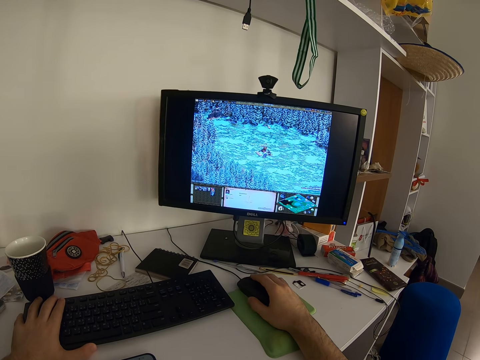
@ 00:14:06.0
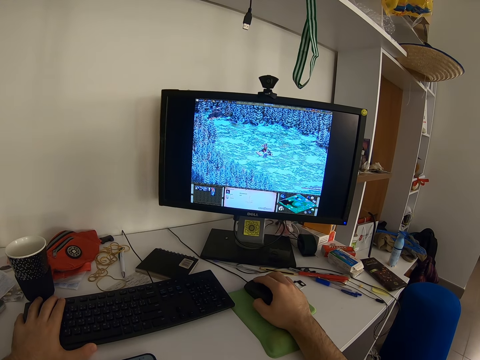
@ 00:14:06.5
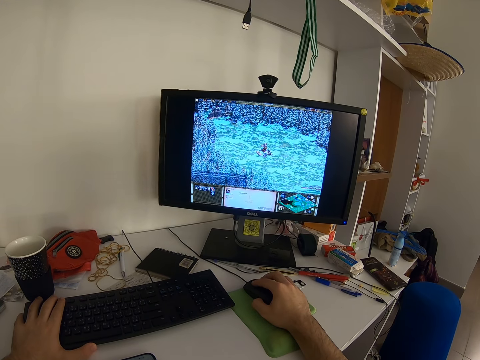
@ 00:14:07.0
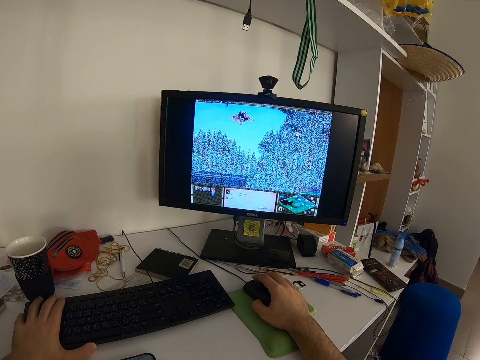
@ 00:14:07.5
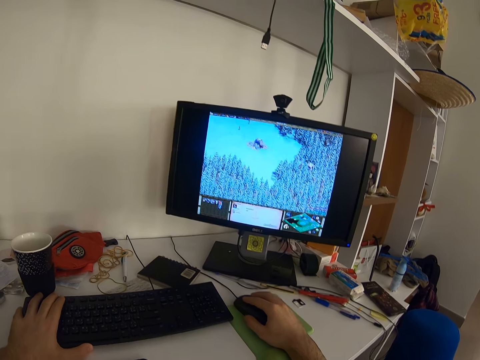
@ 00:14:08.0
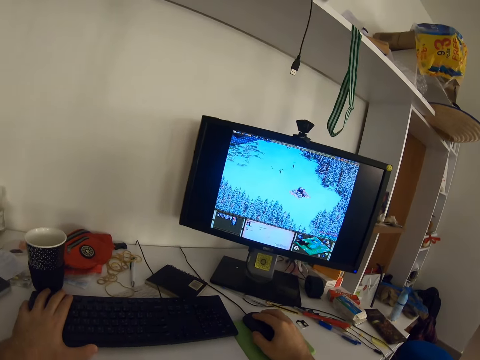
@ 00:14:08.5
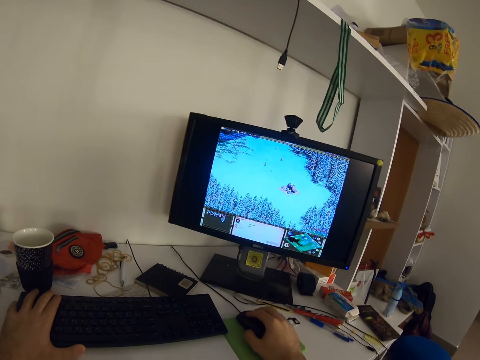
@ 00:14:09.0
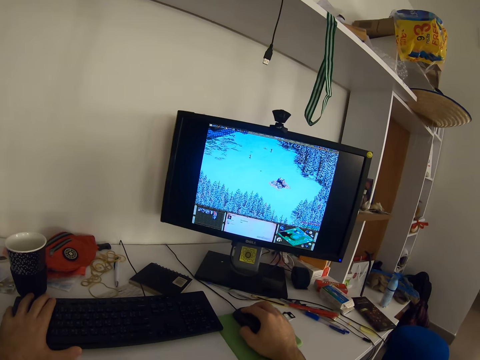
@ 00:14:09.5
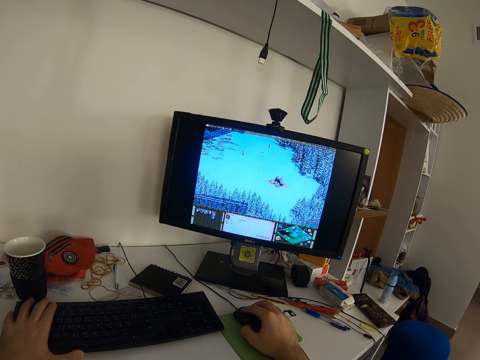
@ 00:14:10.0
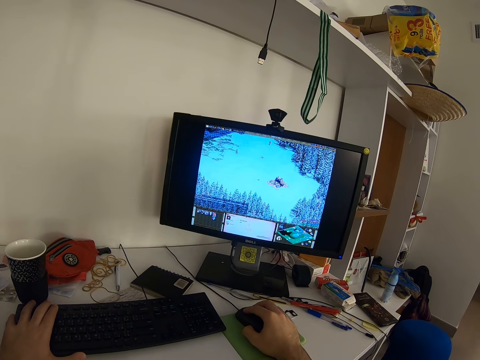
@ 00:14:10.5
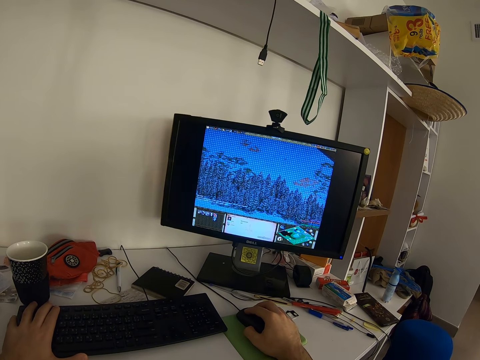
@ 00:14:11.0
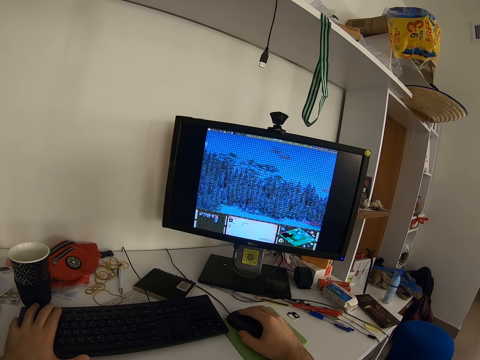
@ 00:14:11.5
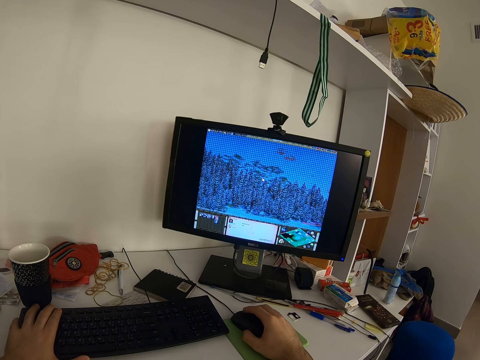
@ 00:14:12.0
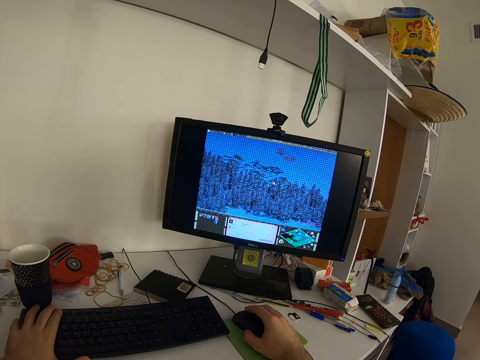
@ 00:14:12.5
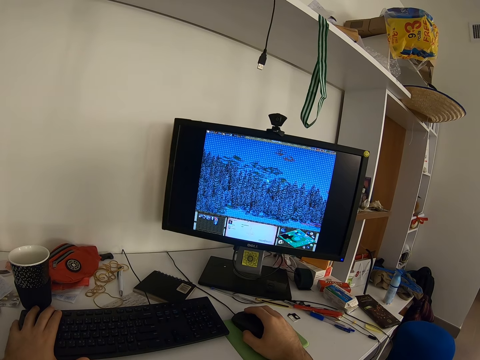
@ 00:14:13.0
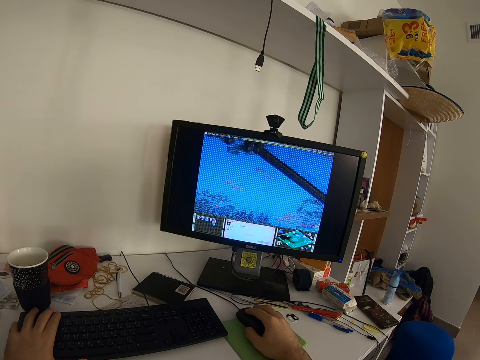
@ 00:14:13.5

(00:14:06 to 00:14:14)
The camera wearer turns his head.

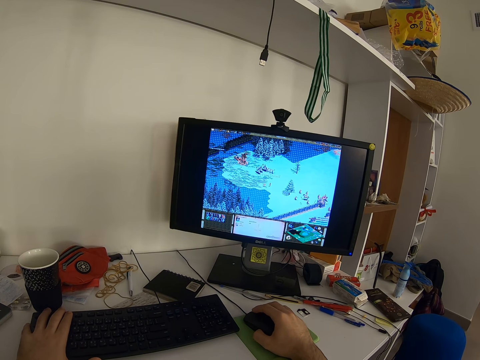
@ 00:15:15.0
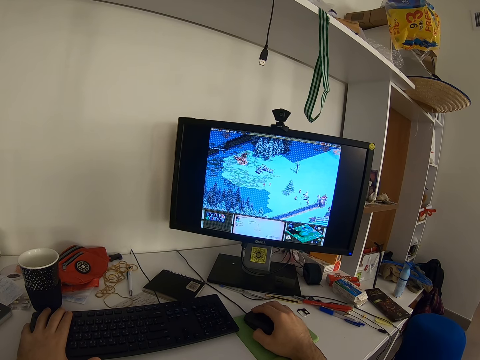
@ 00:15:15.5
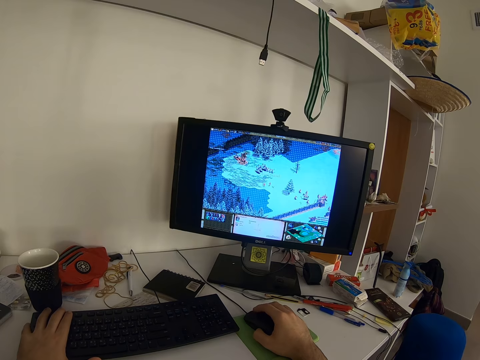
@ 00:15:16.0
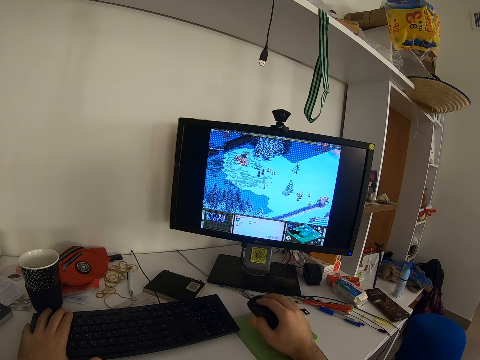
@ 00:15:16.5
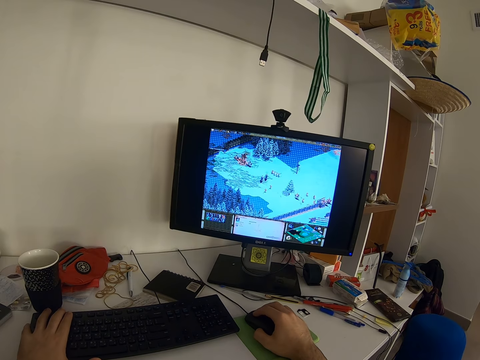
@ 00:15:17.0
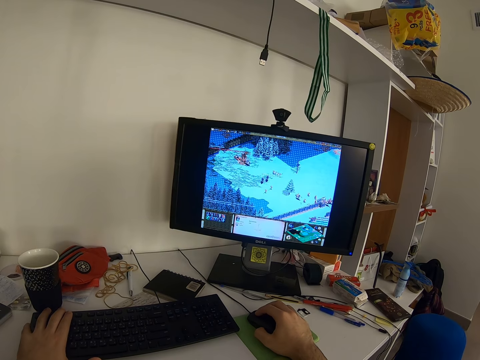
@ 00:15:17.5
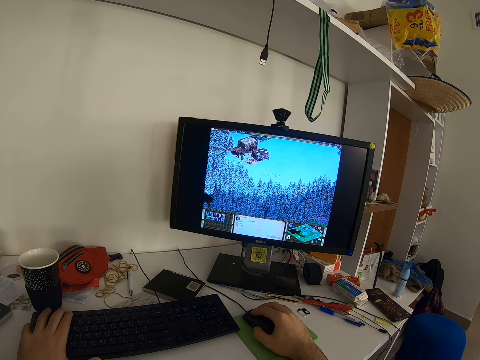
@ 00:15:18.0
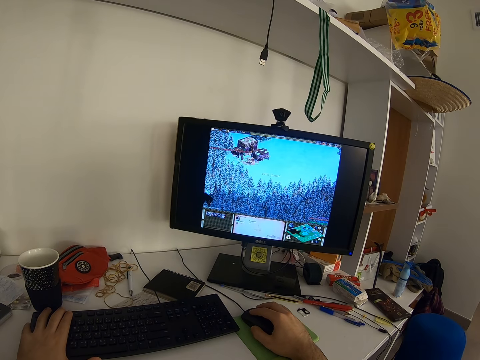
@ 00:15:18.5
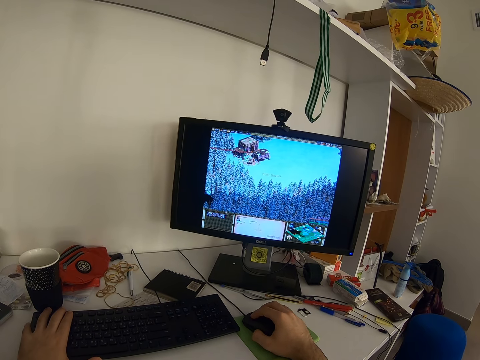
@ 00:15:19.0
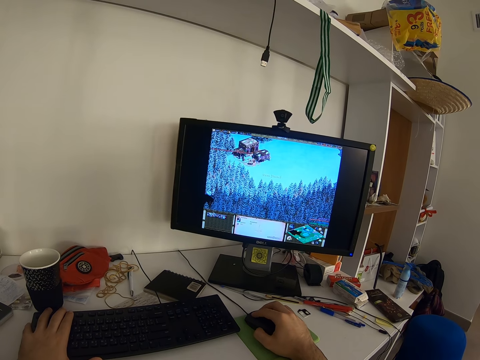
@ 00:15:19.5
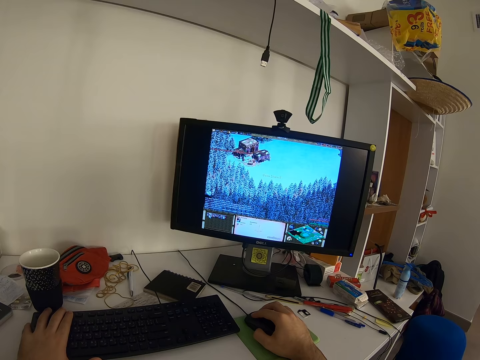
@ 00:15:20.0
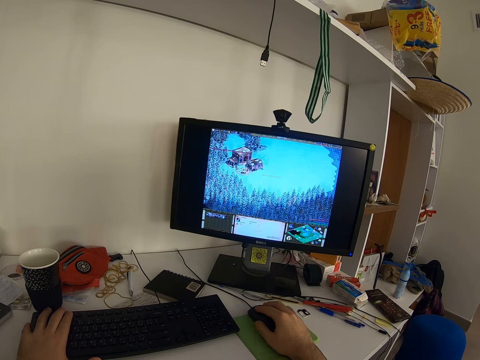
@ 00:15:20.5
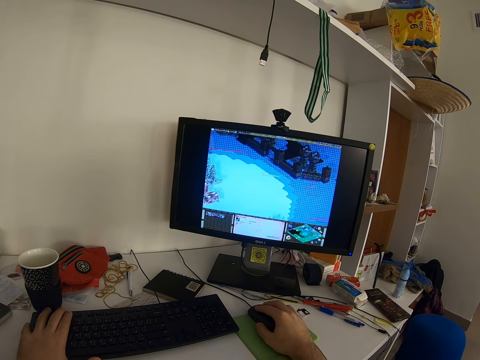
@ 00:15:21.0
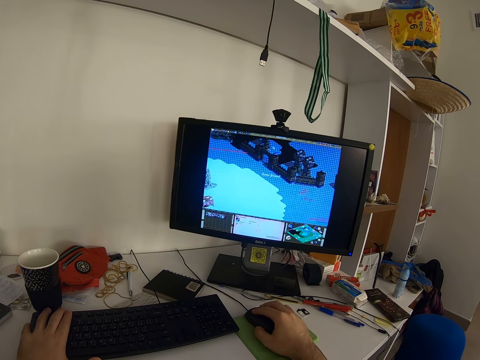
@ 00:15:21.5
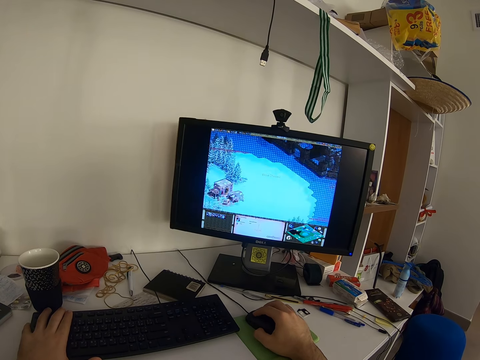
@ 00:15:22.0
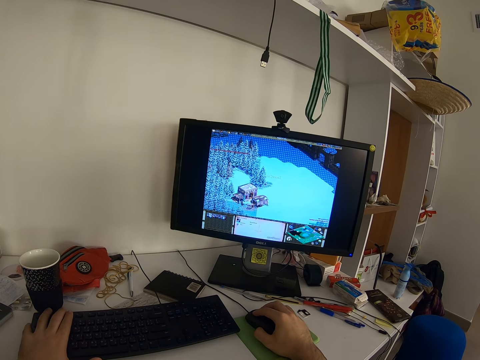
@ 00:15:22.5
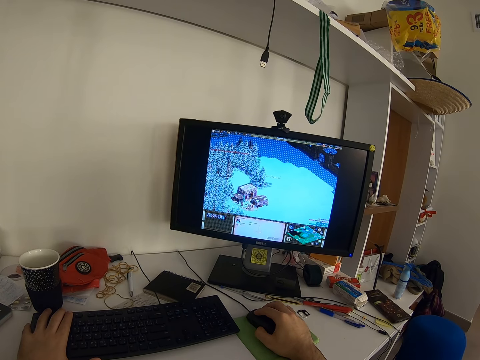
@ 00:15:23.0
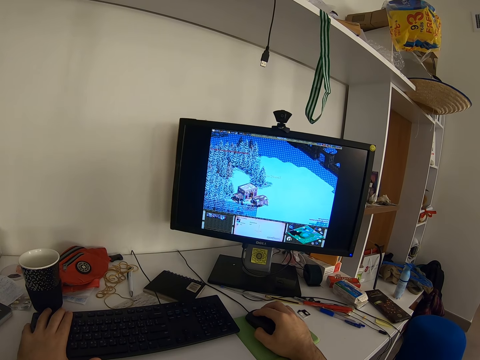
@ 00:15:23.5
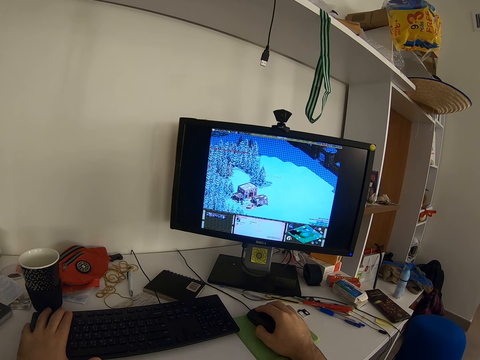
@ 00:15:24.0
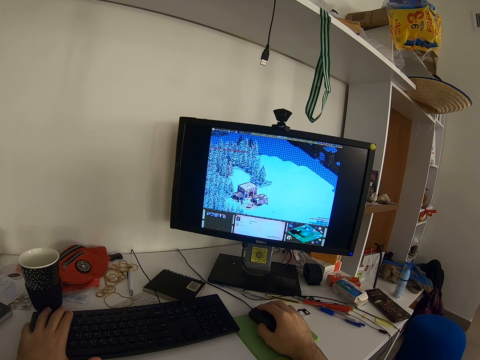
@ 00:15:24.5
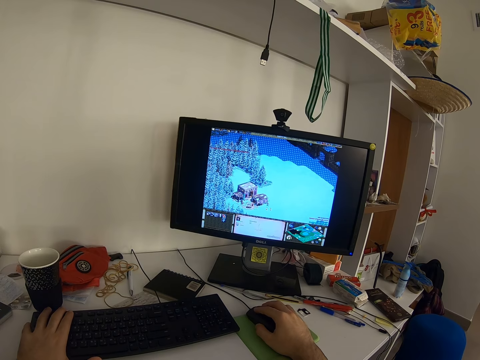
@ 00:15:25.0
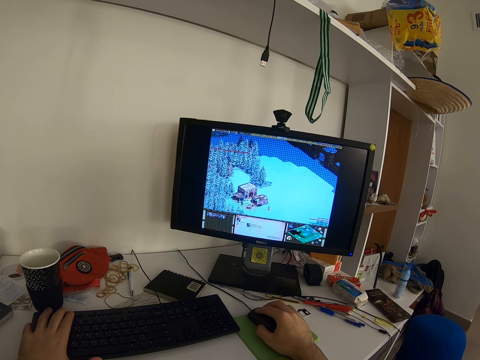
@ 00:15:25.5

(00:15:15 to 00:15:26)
The camera wearer adjusts a hand holding the mouse.

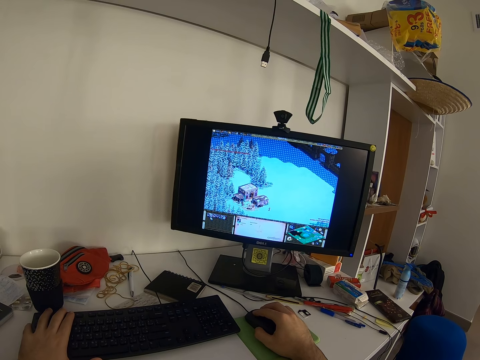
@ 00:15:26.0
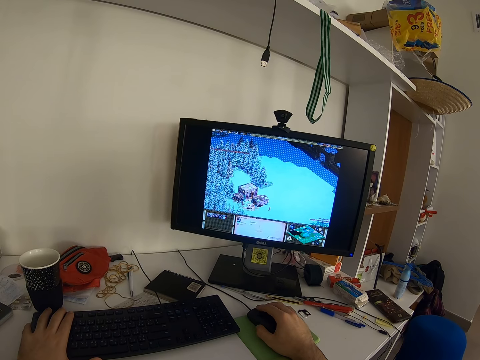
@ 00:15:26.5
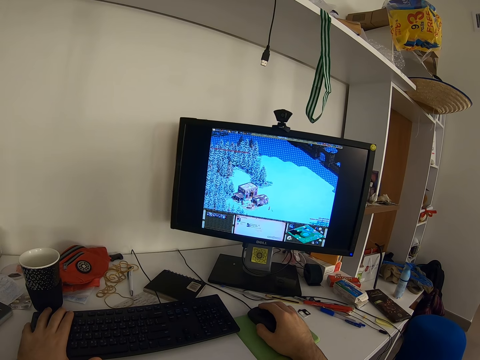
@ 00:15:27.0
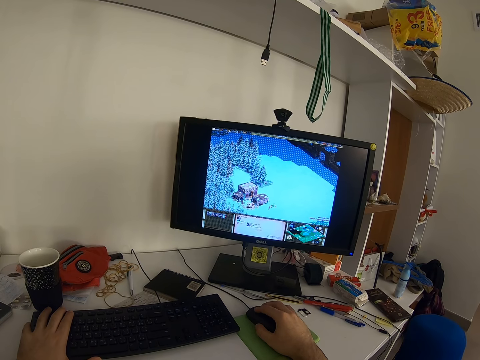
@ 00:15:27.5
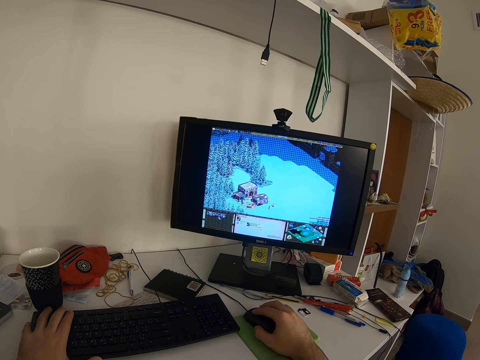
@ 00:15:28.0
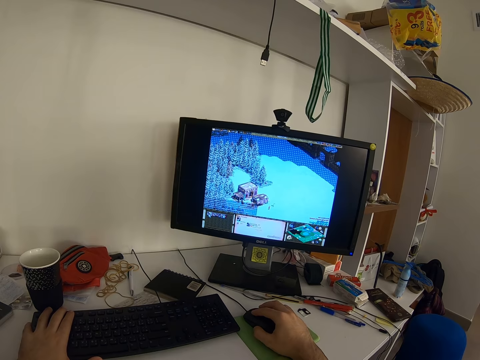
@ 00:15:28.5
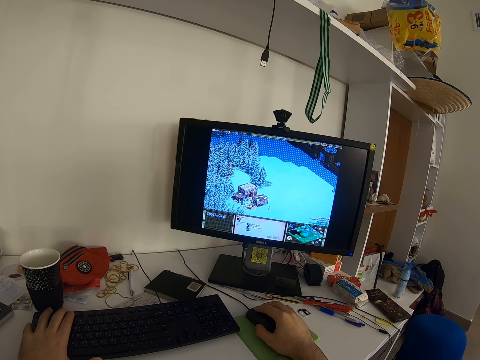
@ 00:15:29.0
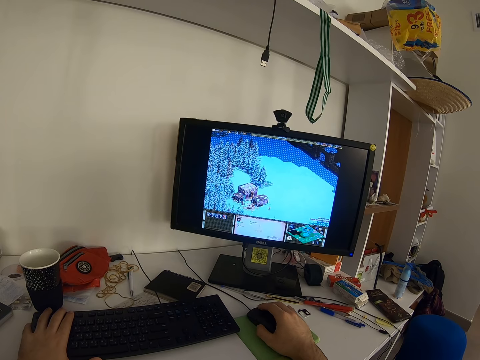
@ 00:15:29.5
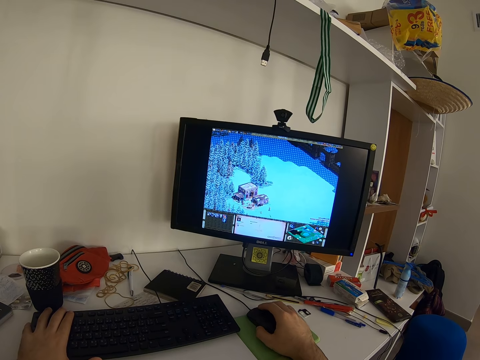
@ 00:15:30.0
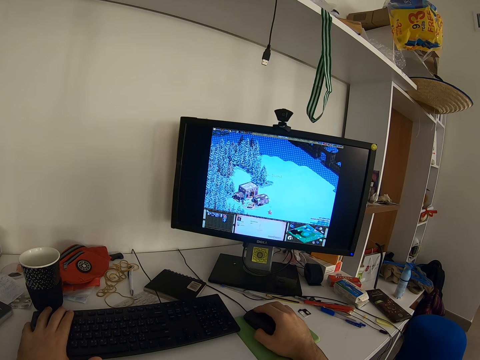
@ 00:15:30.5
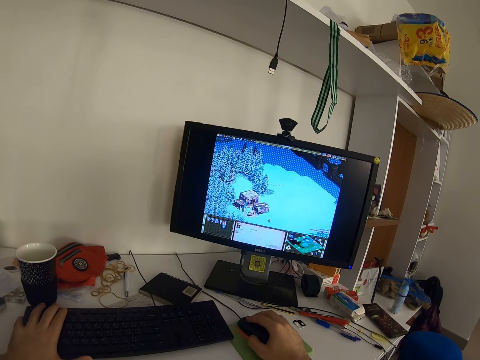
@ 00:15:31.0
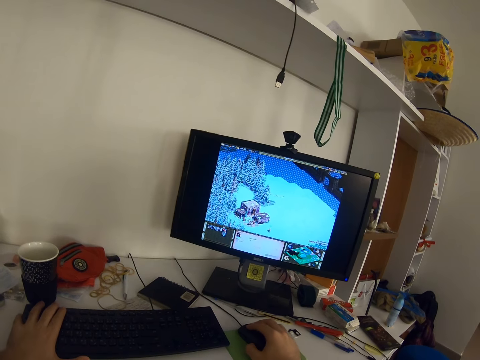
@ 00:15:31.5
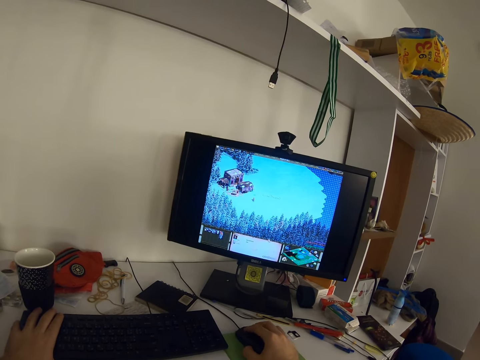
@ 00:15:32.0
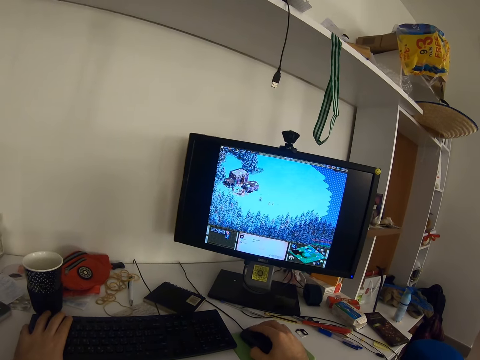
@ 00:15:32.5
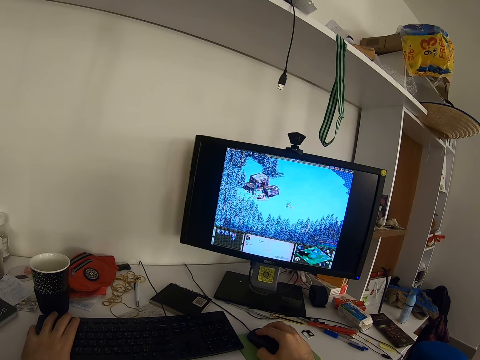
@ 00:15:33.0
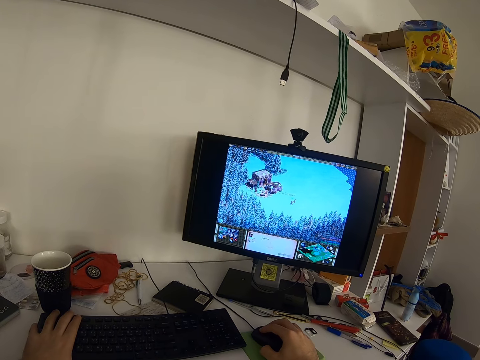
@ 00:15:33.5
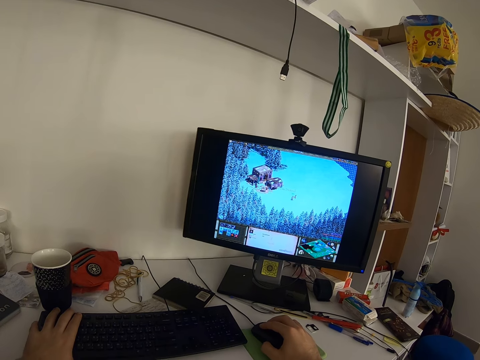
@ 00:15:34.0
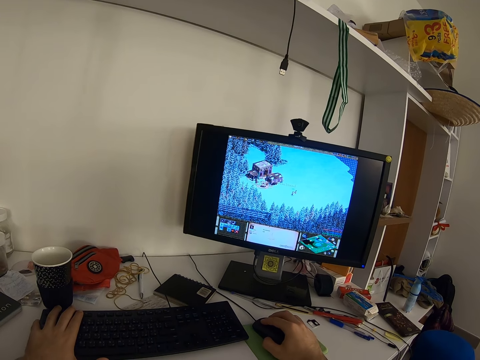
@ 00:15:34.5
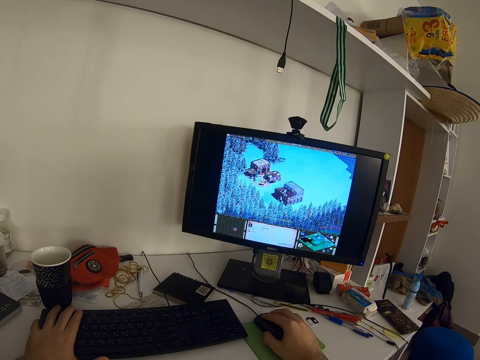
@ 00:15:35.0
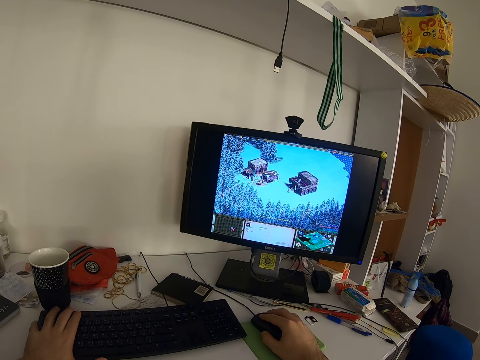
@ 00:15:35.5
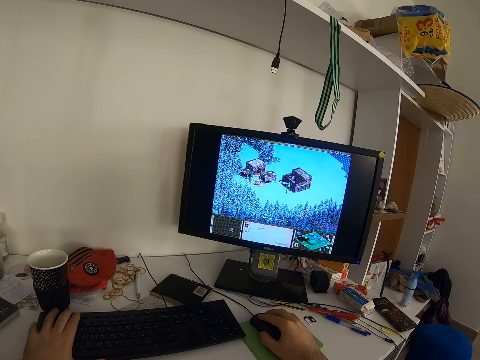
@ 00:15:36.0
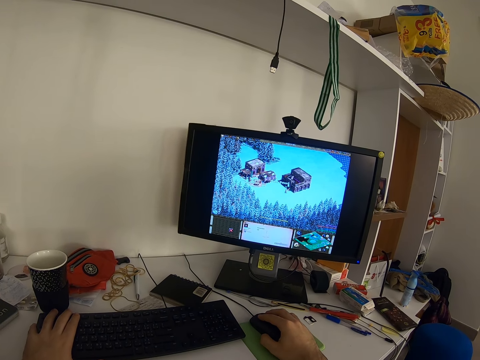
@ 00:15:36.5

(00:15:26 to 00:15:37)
The camera wearer moves his head.
